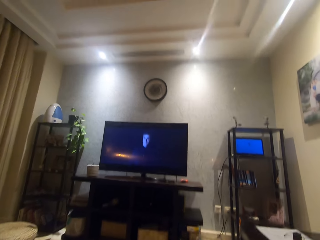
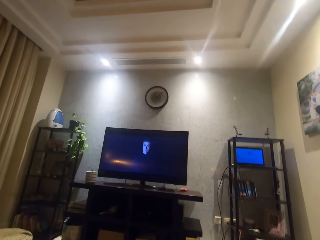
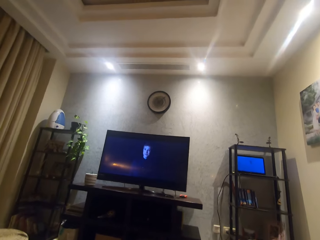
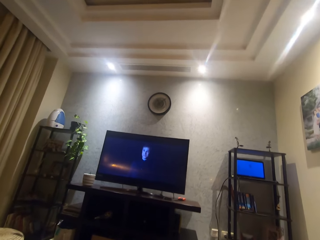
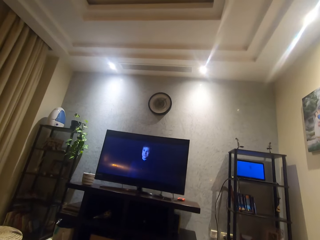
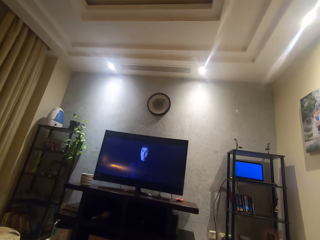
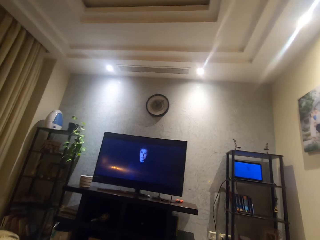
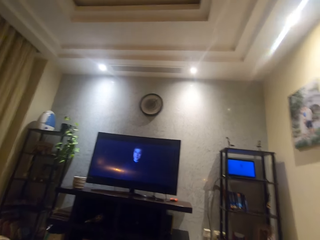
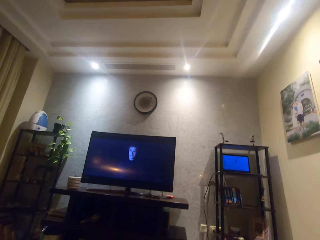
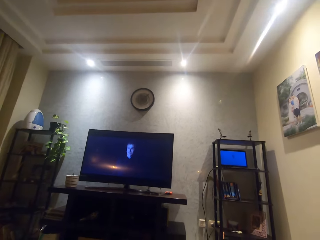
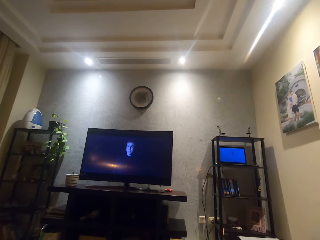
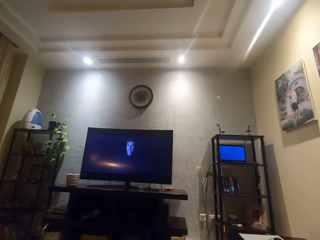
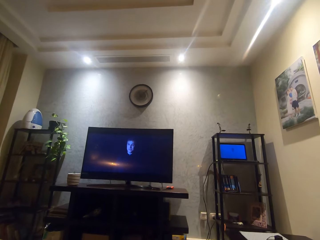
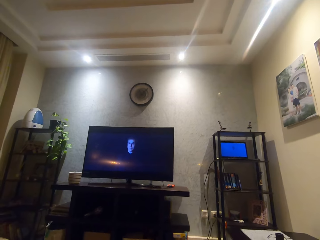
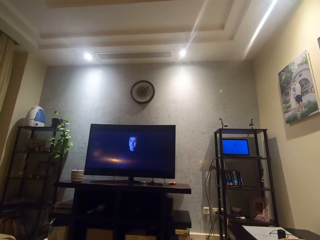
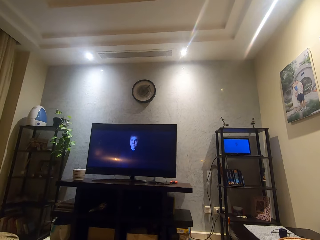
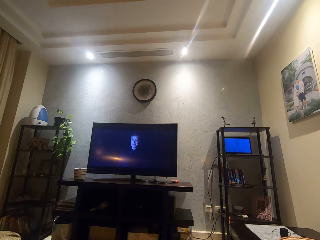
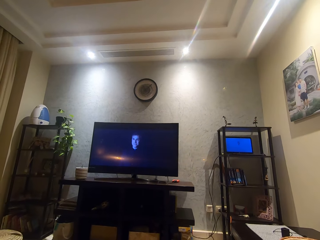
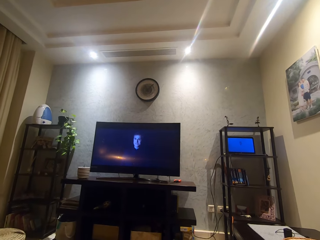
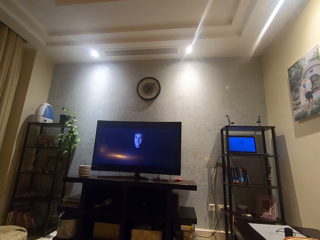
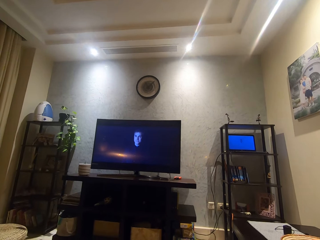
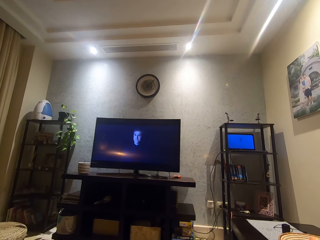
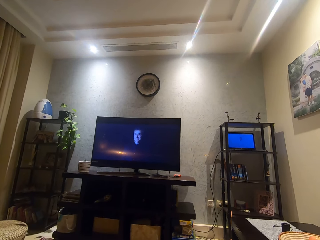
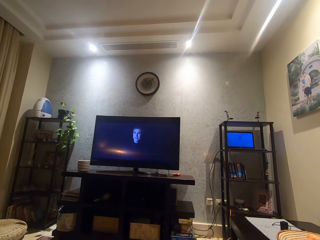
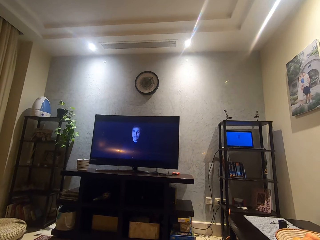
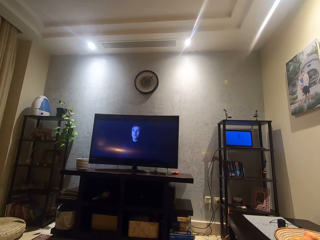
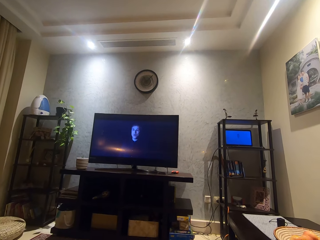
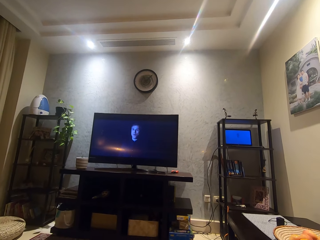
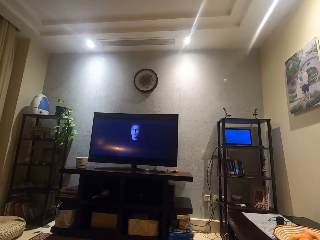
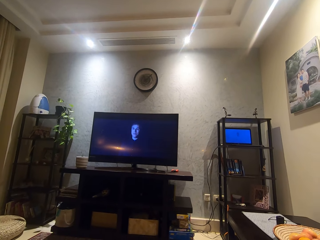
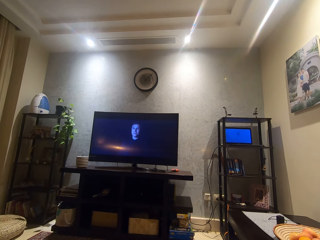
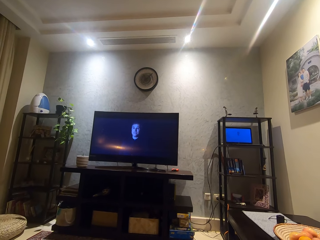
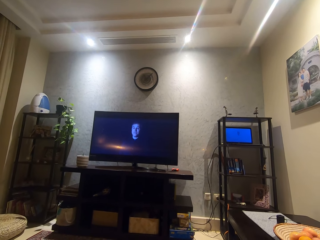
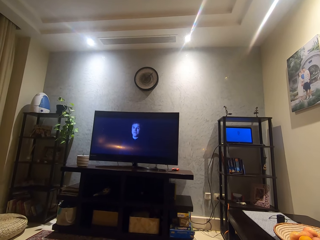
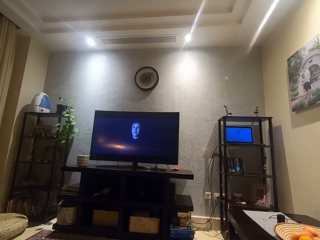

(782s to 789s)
The camera wearer moves his head.

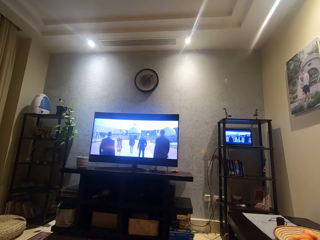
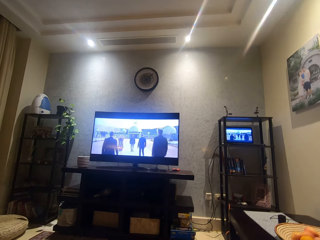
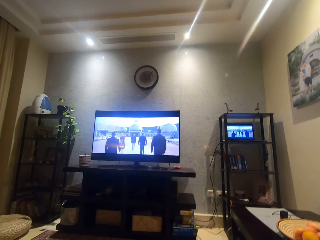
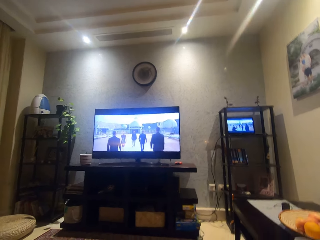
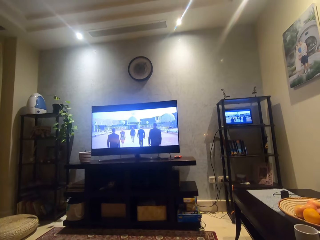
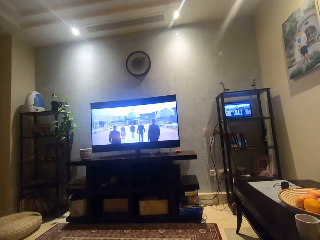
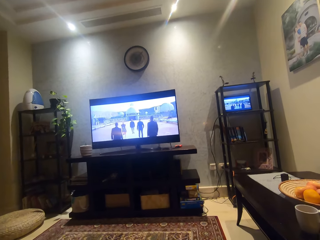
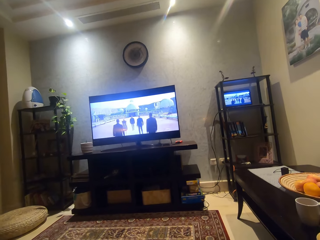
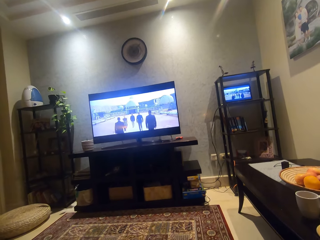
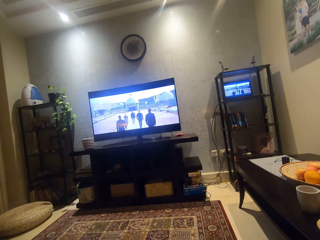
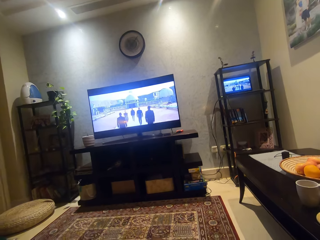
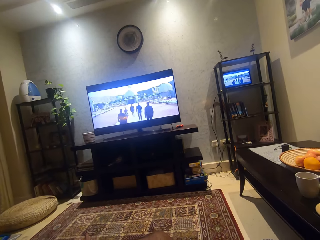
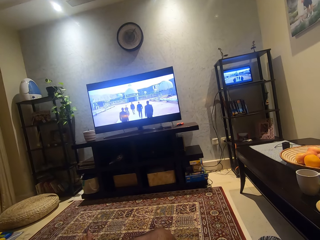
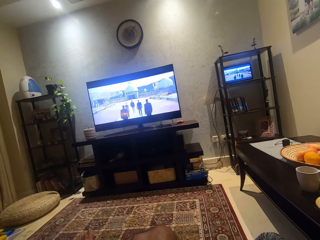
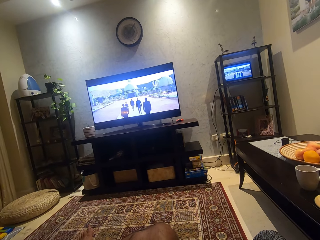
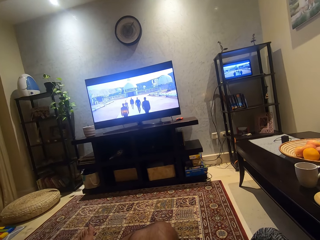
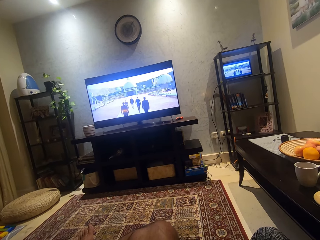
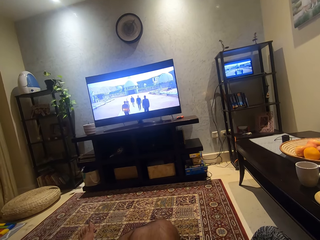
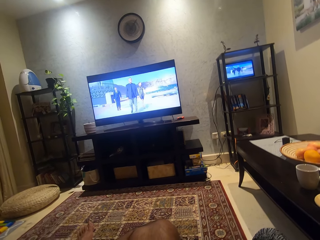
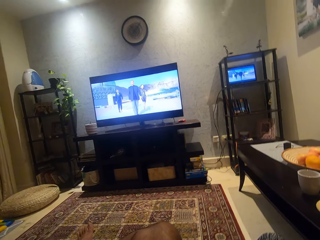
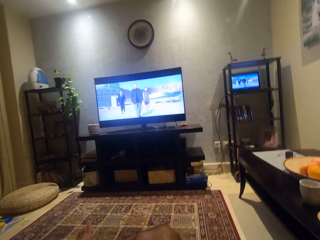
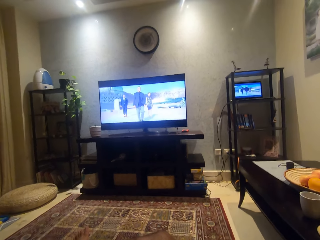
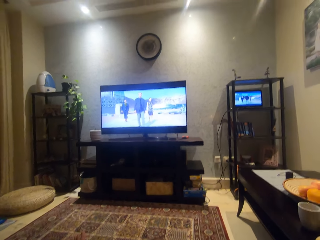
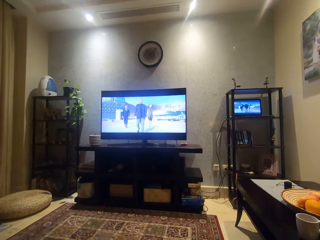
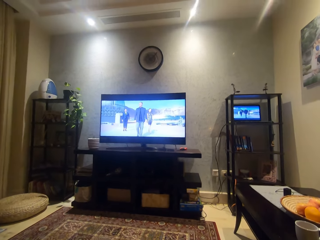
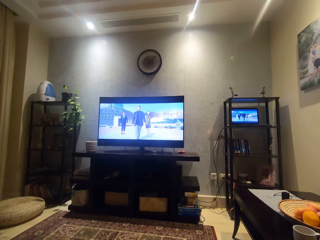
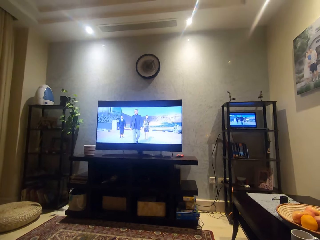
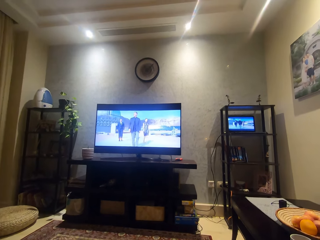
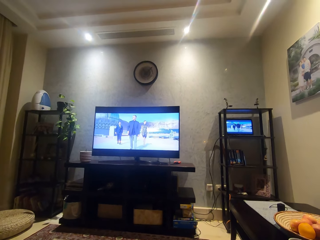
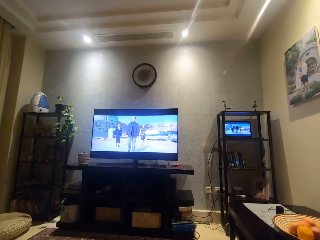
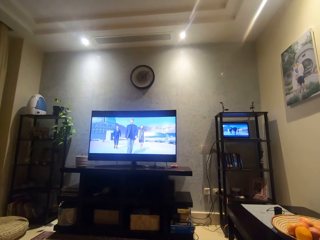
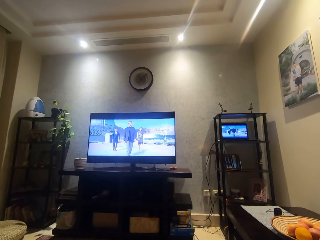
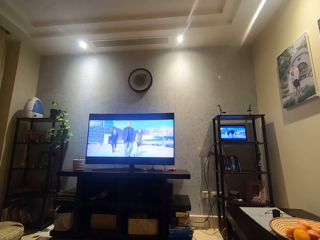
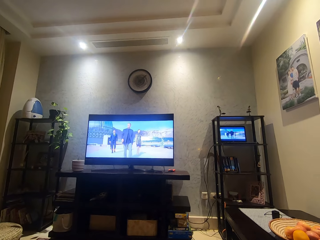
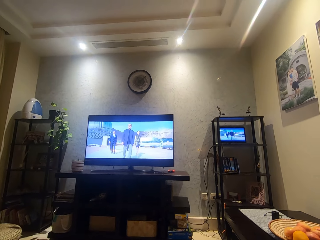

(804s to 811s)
The camera wearer moves his head.

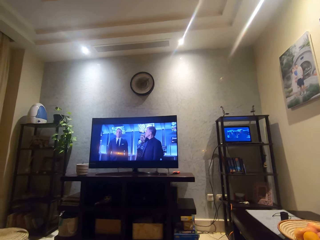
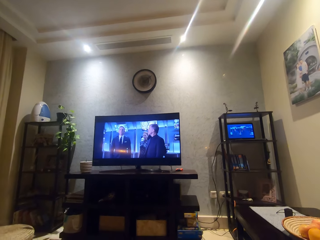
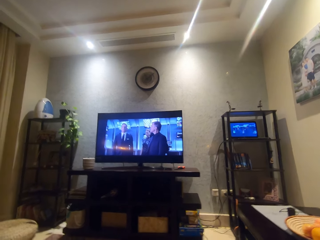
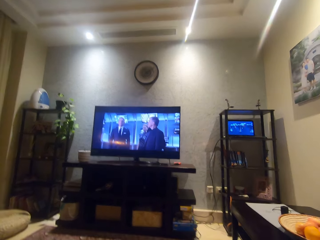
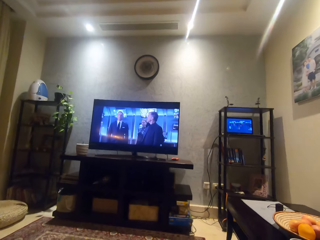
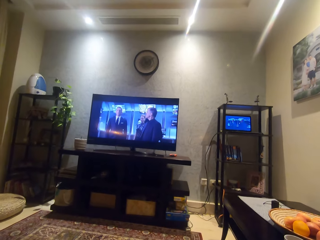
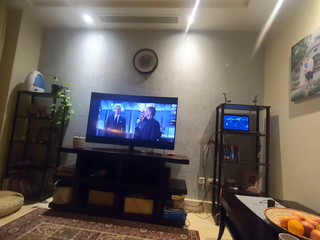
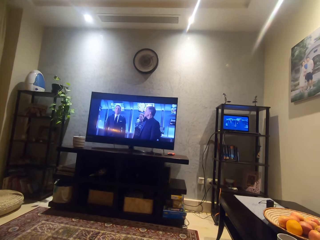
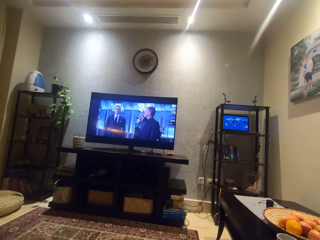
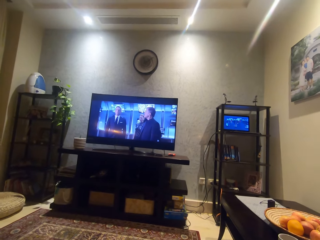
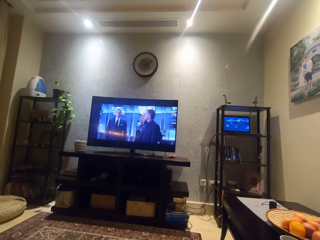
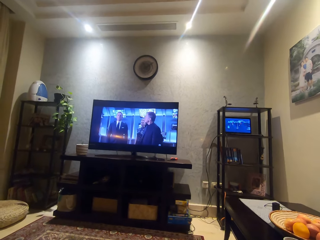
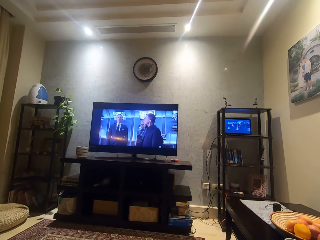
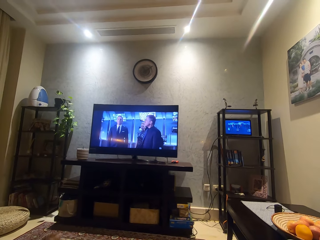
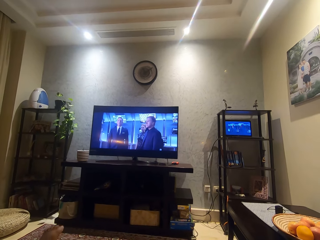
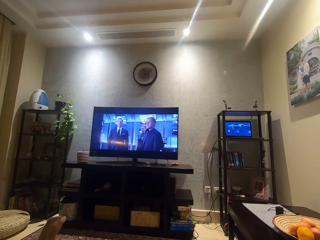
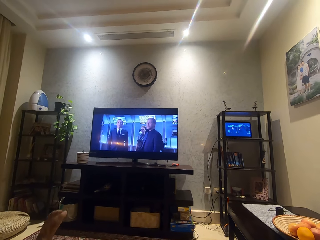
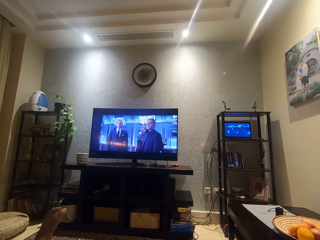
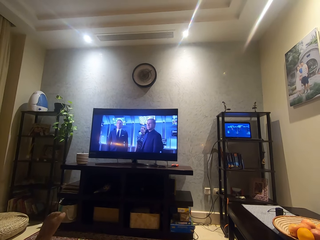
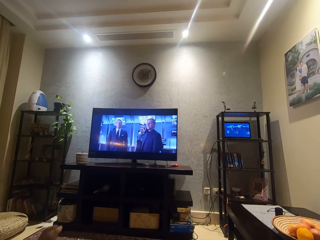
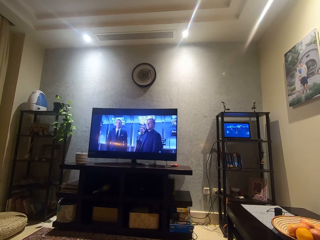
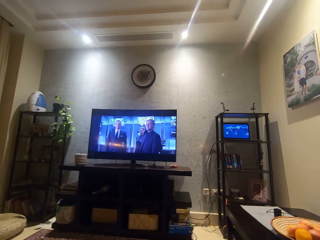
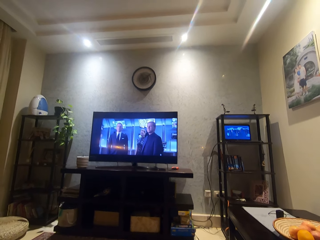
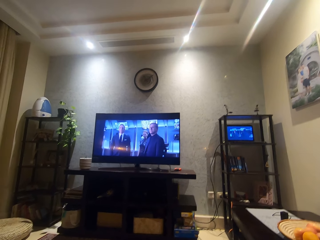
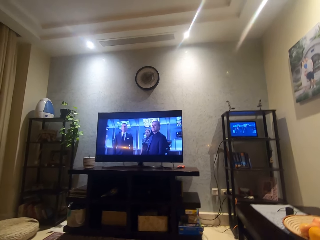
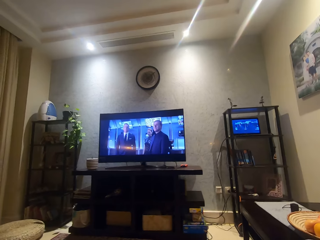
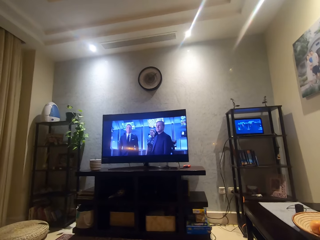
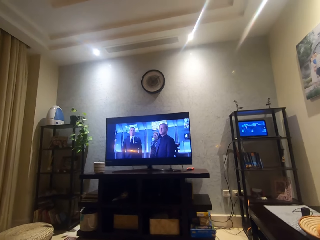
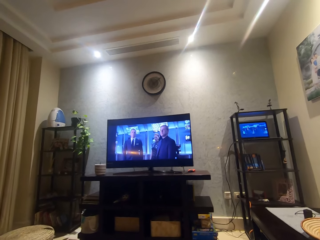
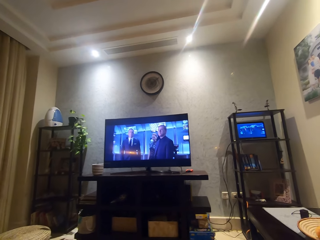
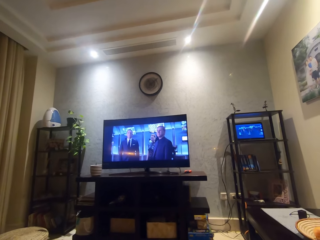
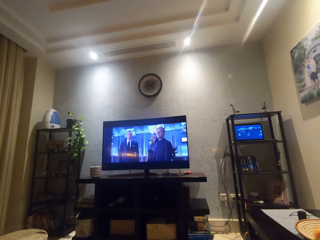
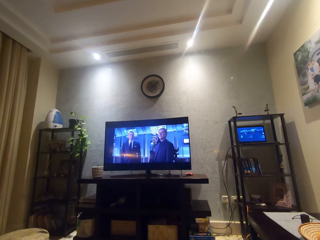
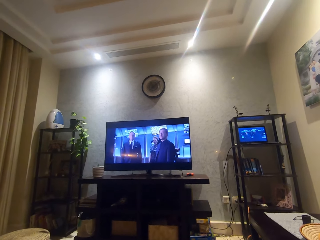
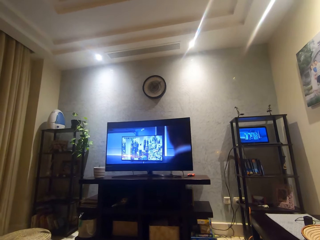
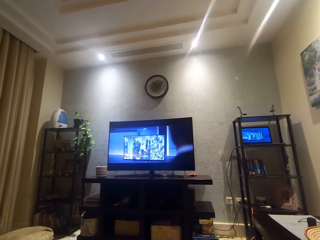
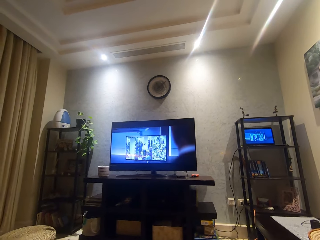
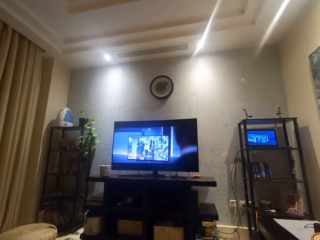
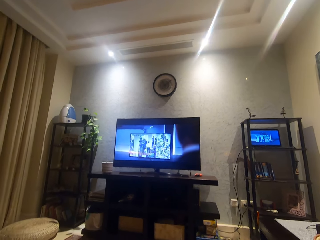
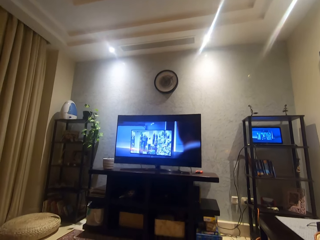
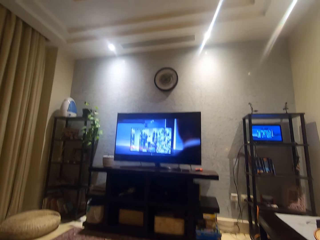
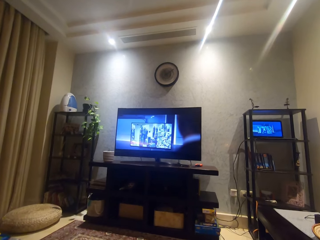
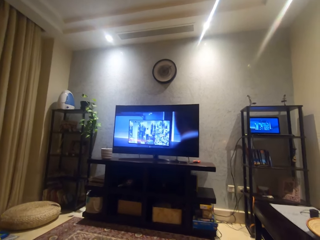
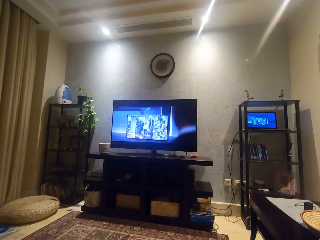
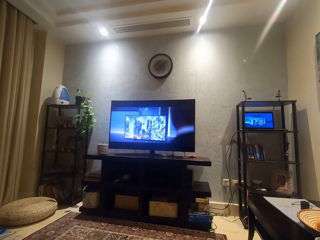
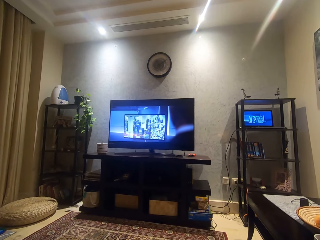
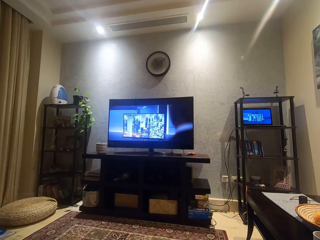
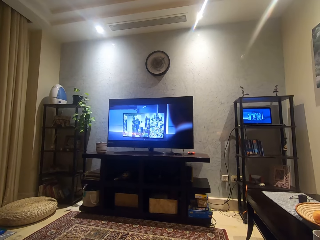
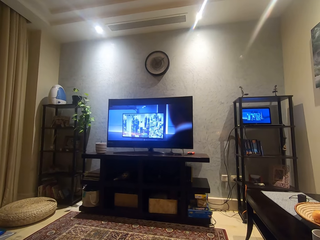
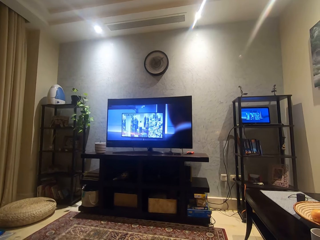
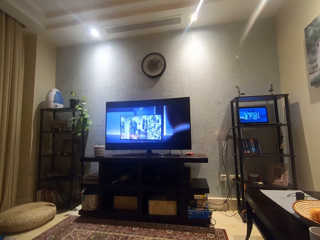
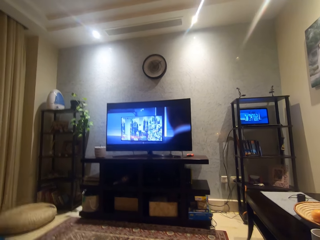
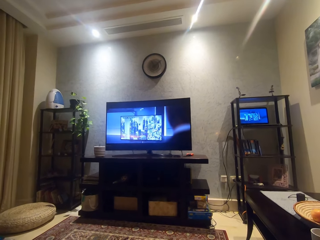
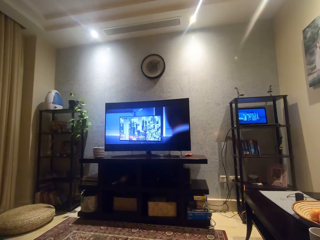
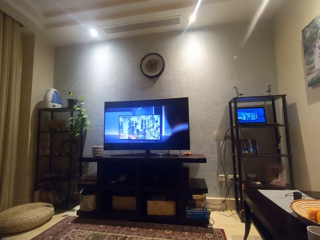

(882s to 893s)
The camera wearer moves his head. He raises his left leg up.
